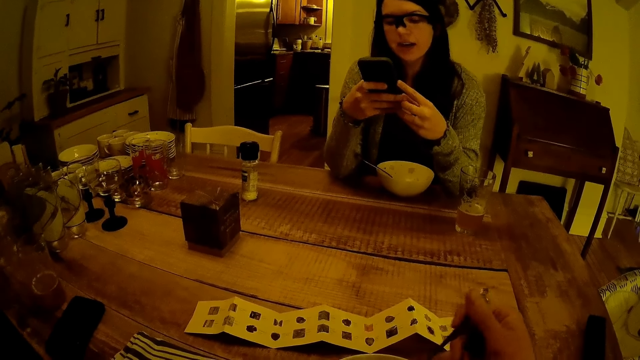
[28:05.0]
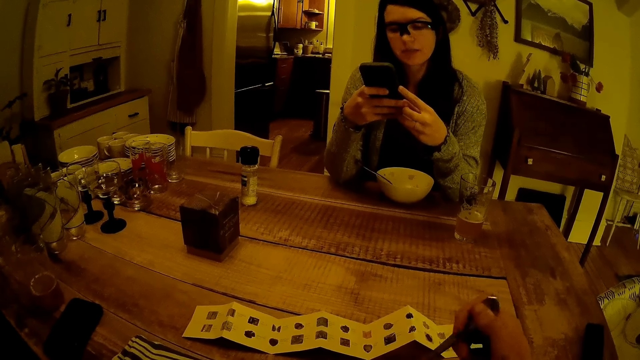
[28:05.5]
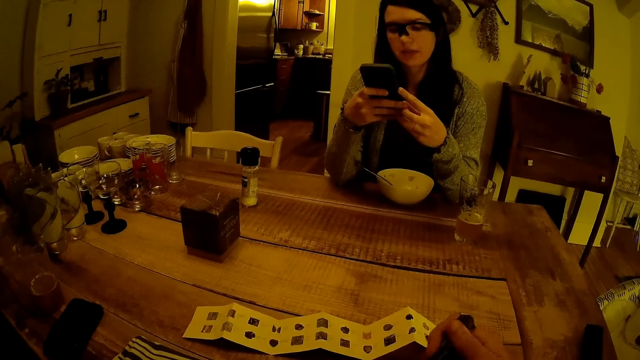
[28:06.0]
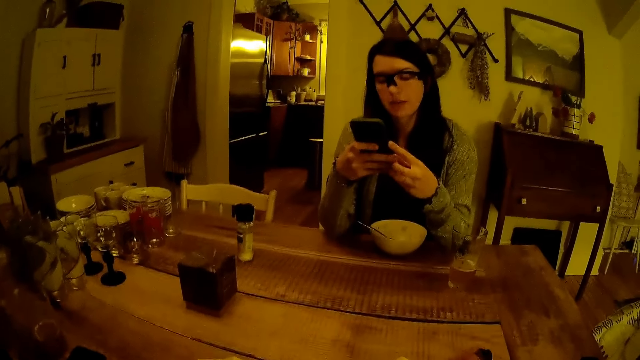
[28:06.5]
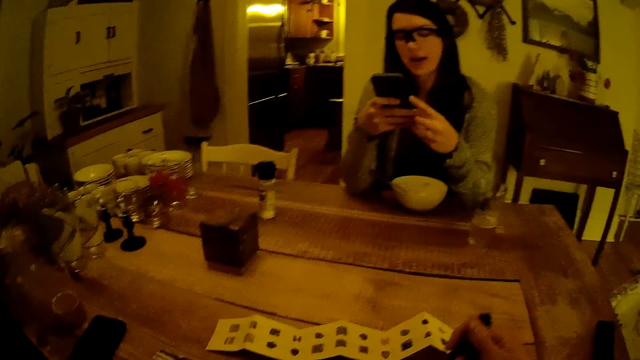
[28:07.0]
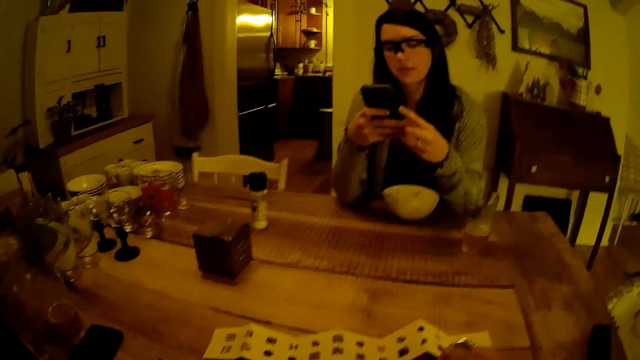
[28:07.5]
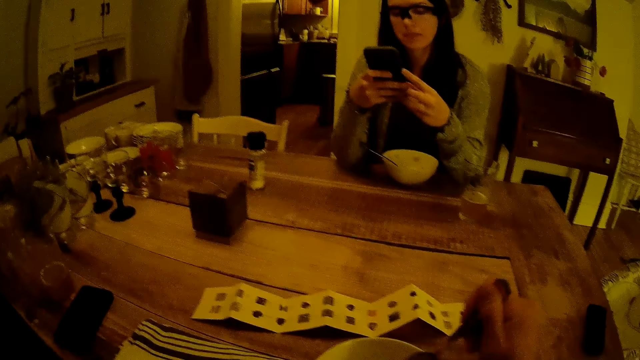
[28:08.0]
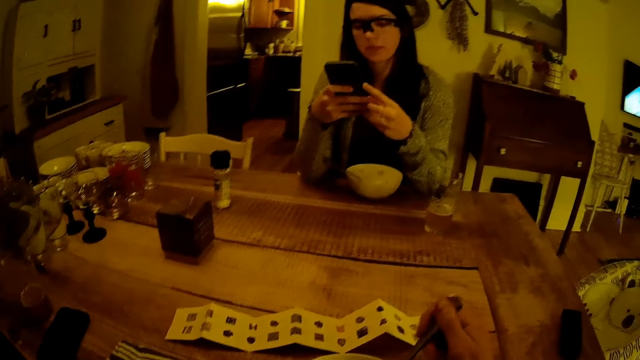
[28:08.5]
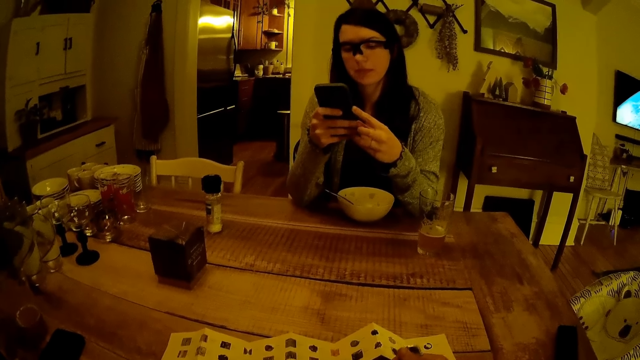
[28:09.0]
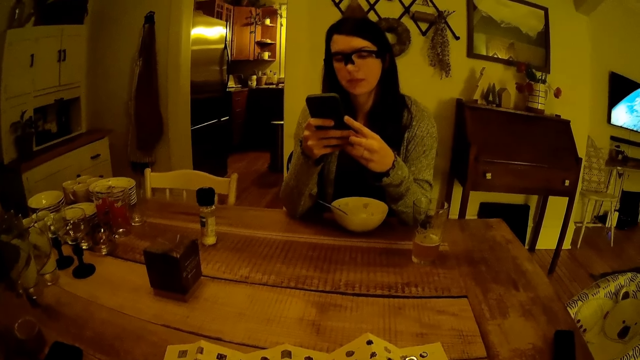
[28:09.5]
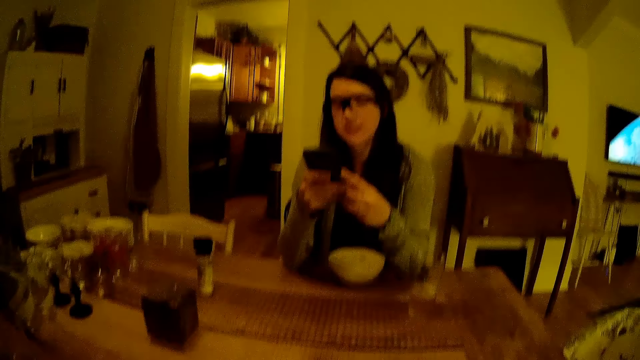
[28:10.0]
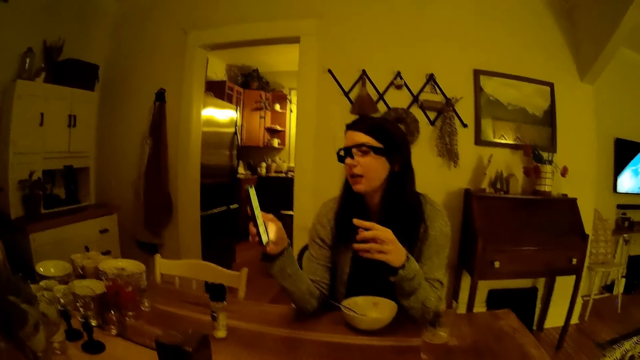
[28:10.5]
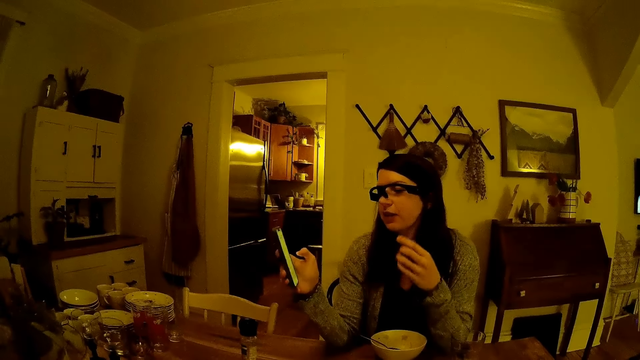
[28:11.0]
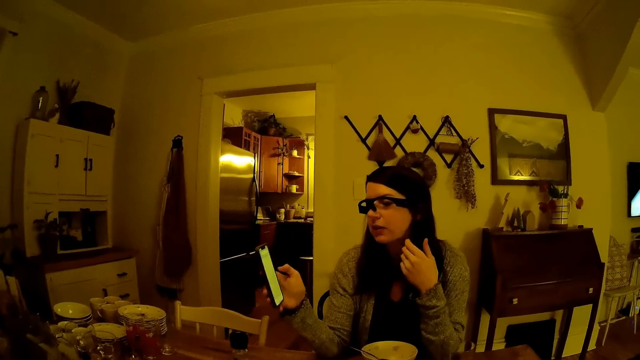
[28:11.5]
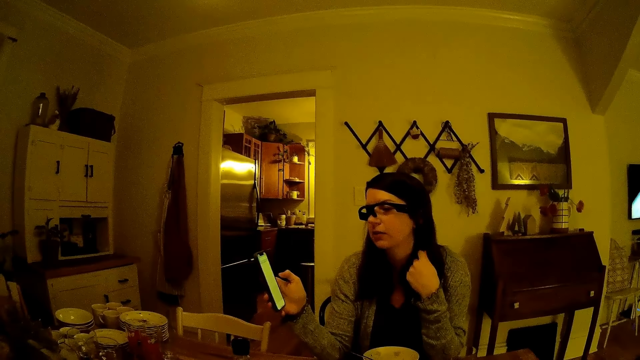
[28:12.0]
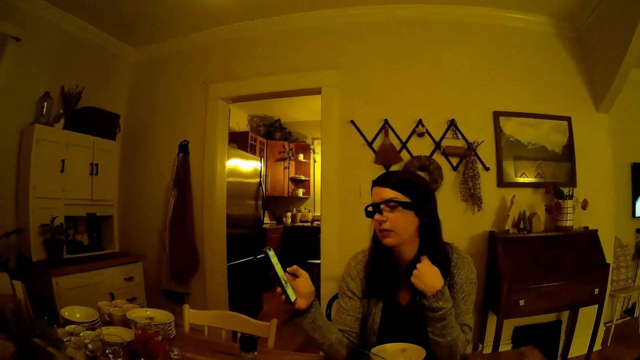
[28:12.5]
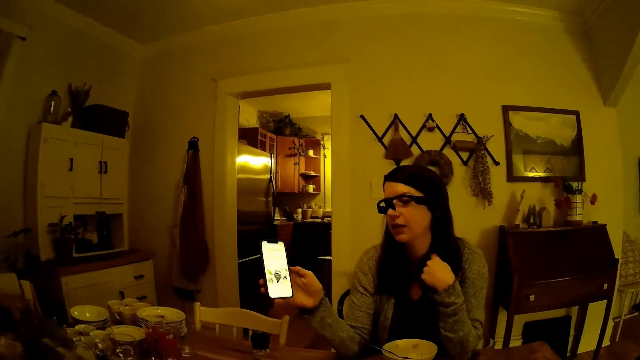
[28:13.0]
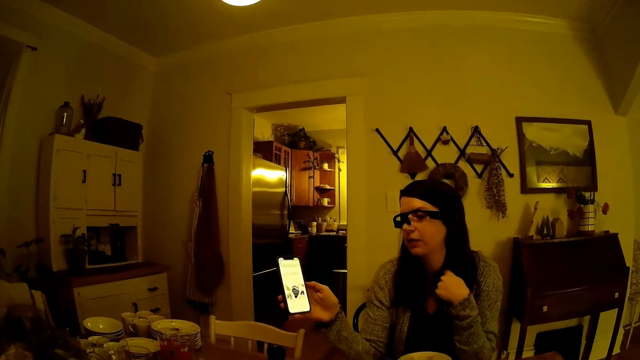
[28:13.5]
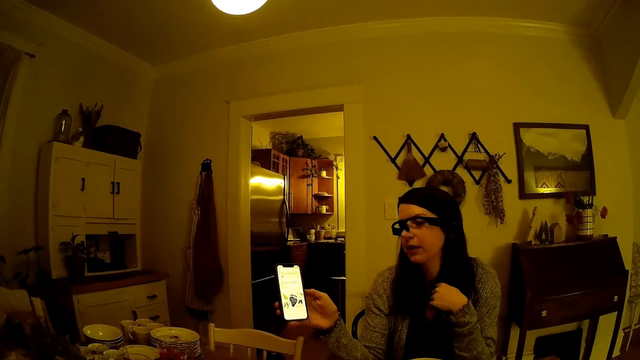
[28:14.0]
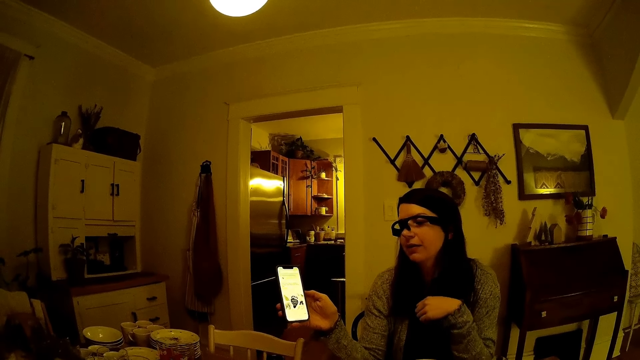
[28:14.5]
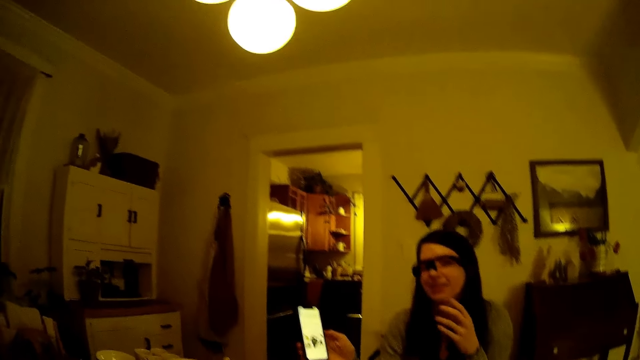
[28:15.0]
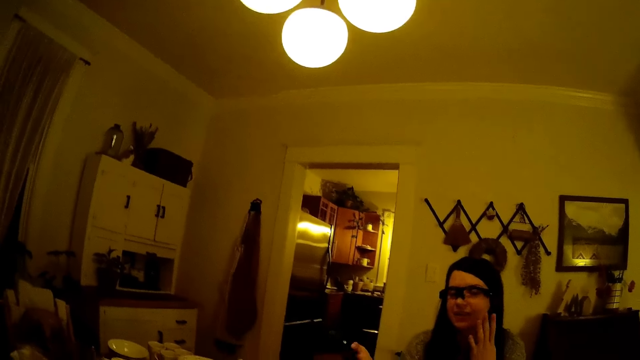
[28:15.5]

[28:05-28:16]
The woman reads on the phone. The camera wearer converses with the woman. The woman uses the phone. The camera wearer looks at the phone and converses with the woman.

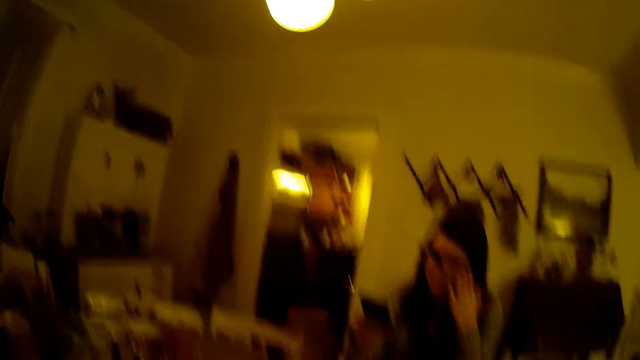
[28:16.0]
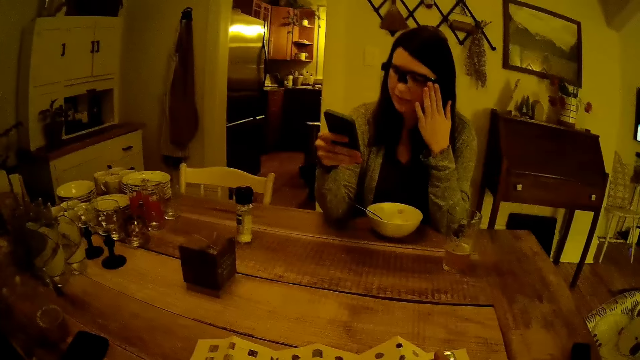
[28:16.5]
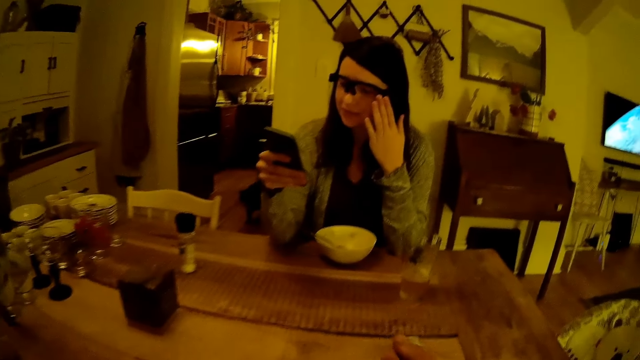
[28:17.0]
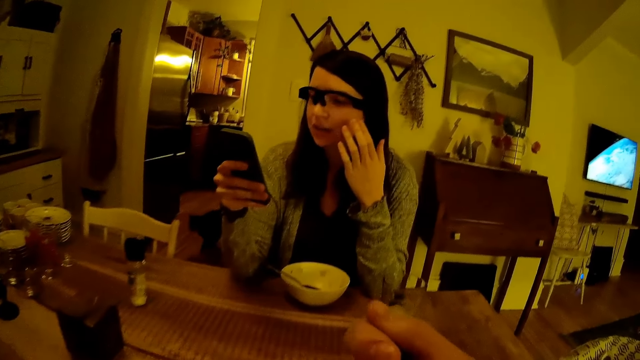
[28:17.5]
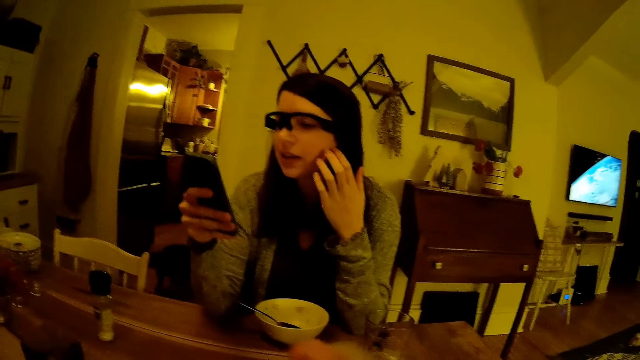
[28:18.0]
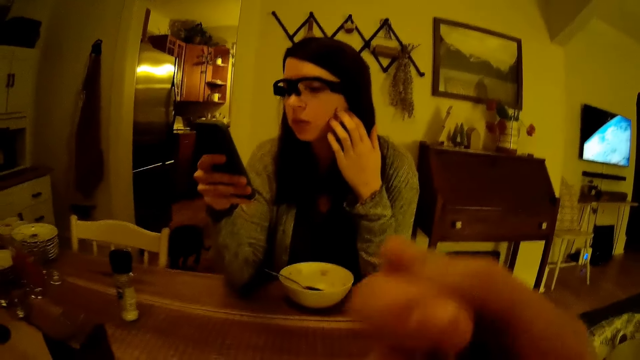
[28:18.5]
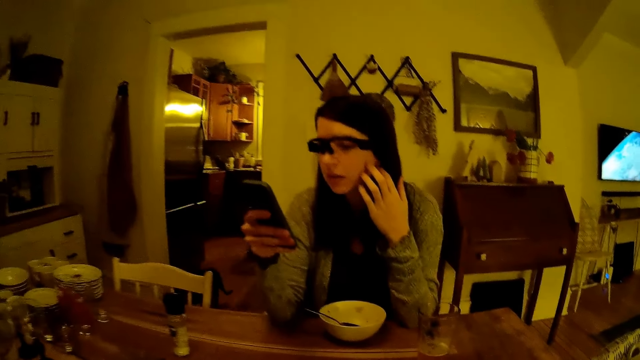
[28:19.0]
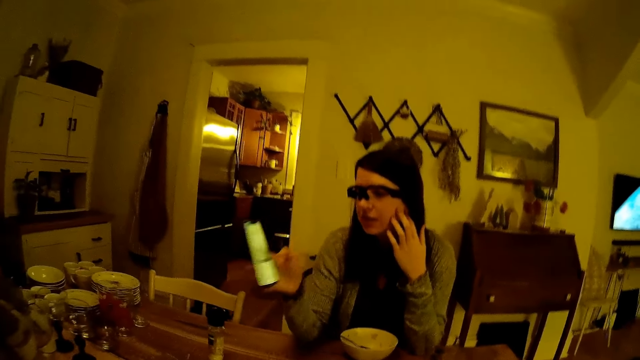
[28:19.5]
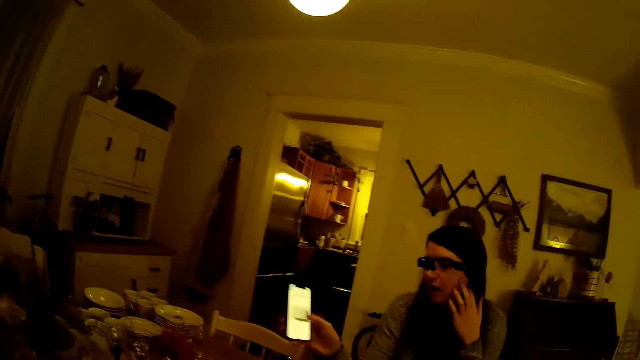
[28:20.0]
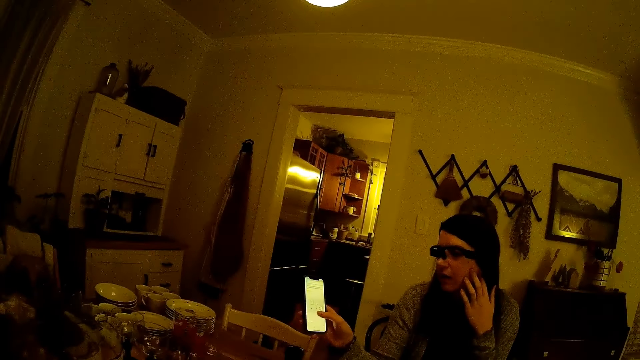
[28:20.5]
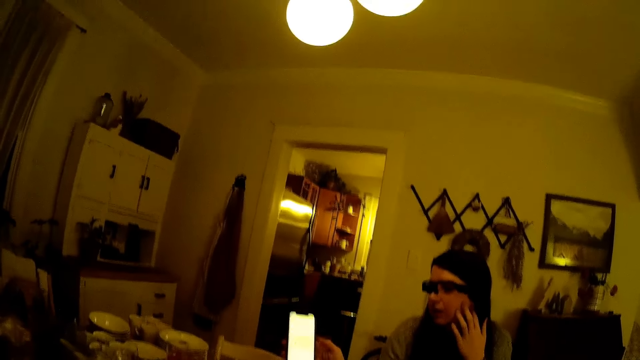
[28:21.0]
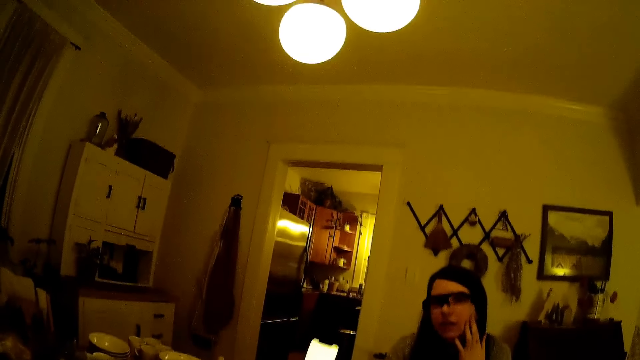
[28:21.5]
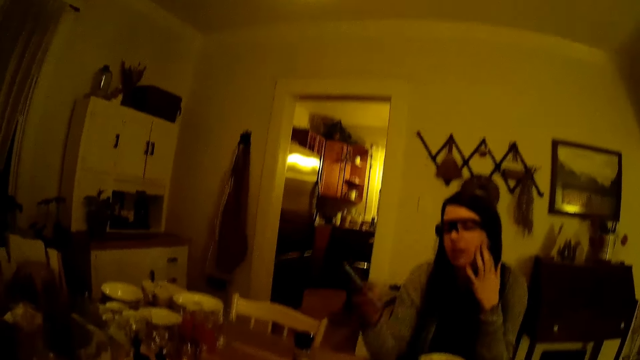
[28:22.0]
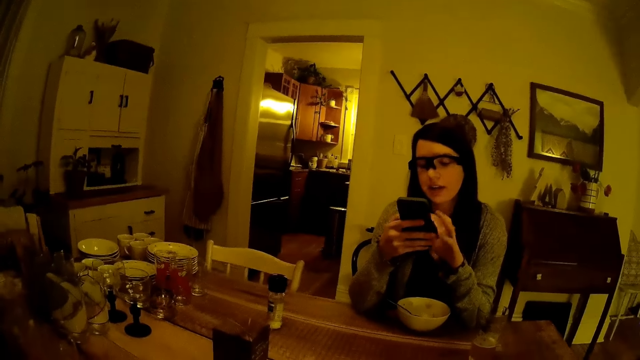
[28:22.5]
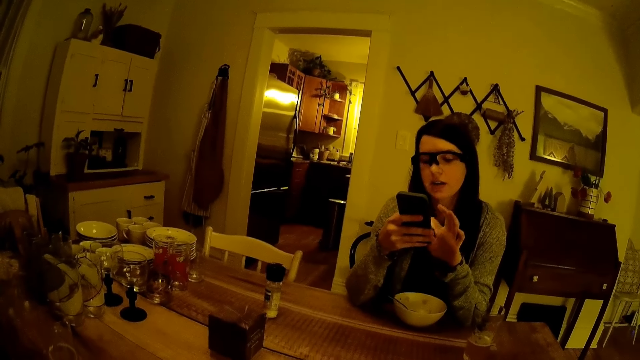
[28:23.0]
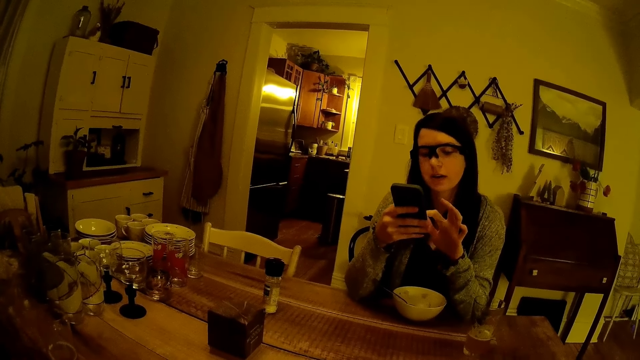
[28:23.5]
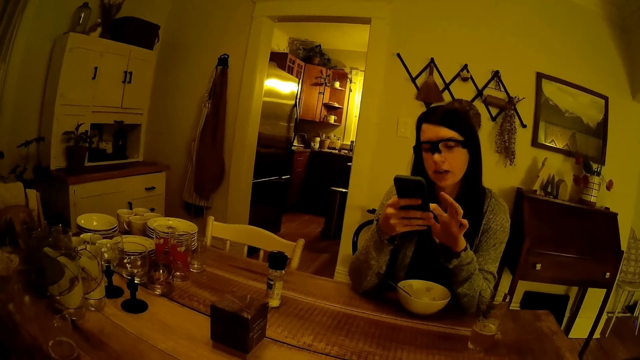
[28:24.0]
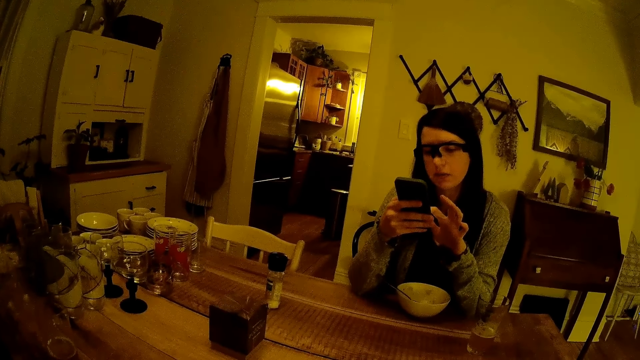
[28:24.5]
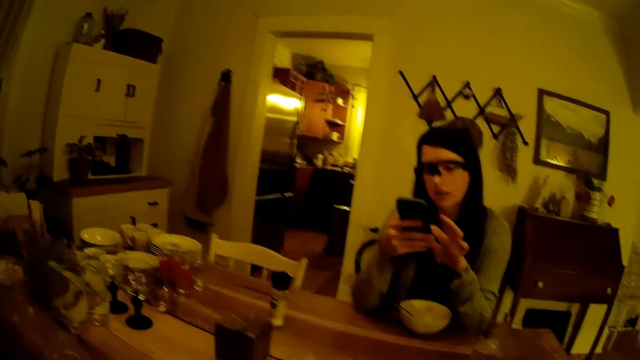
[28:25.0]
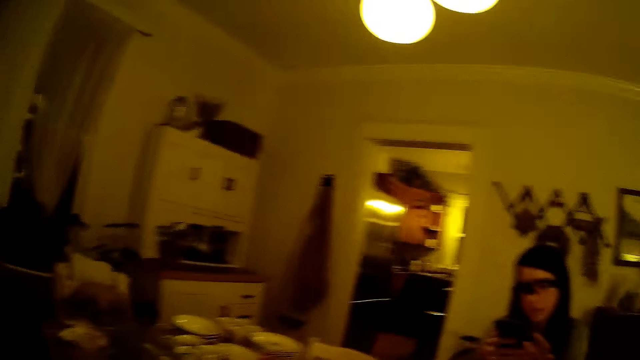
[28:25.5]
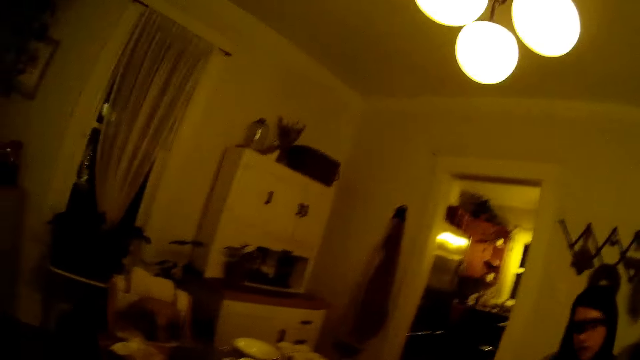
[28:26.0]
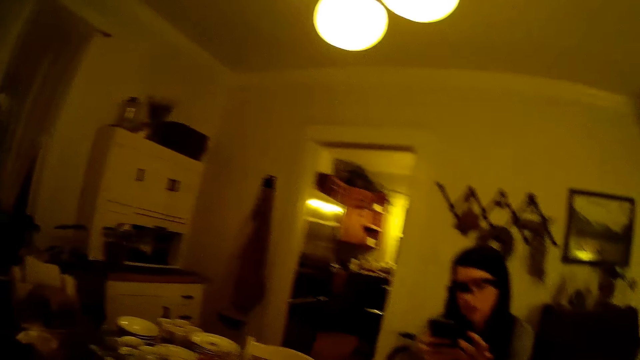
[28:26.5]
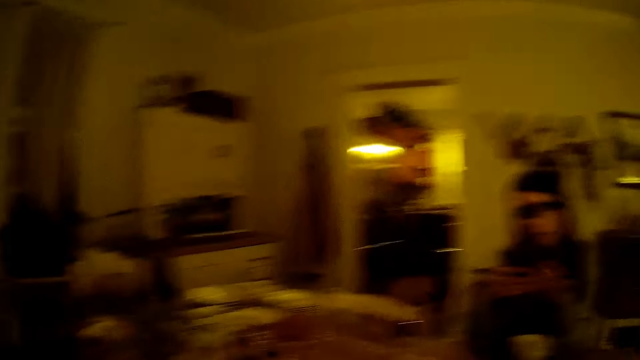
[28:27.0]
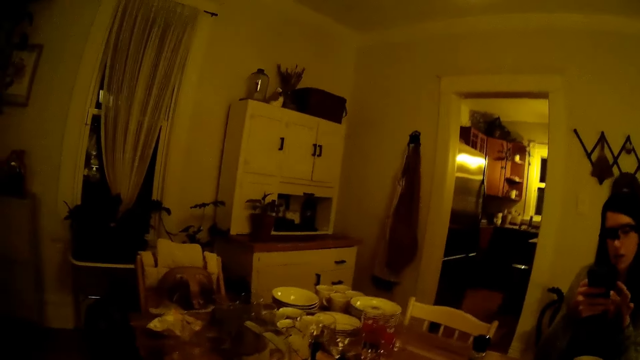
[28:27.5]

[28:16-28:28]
The woman uses the phone. The camera wearer eats food and converses with the woman. The woman uses the phone. The camera wearer converses with the woman.
